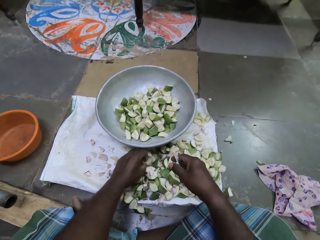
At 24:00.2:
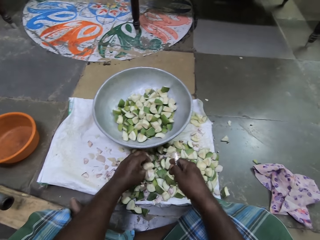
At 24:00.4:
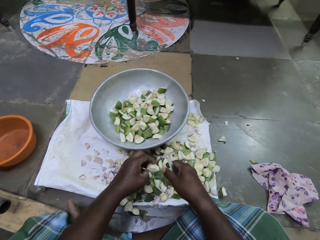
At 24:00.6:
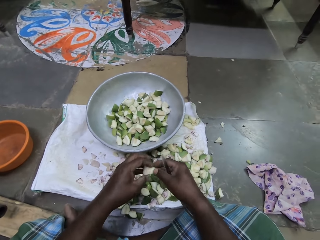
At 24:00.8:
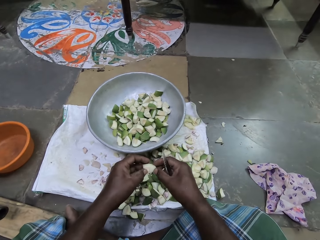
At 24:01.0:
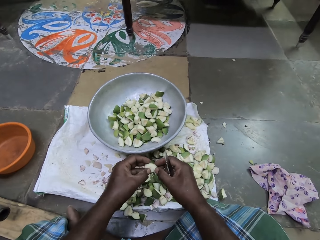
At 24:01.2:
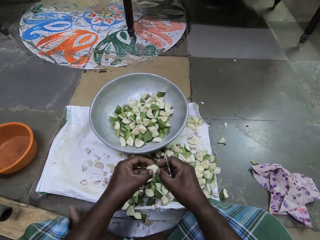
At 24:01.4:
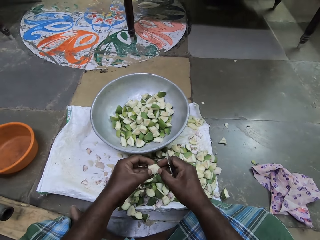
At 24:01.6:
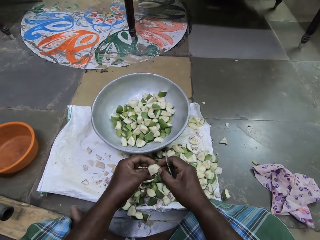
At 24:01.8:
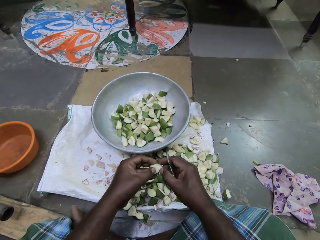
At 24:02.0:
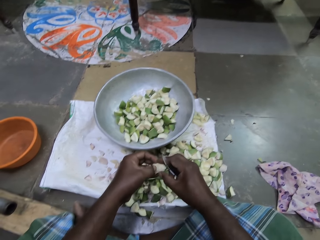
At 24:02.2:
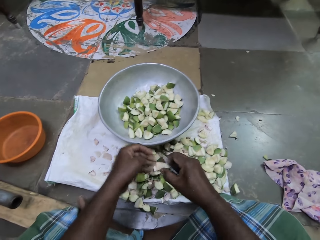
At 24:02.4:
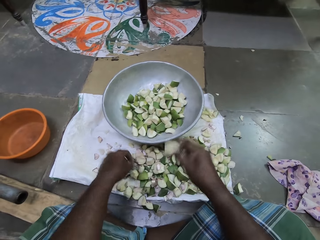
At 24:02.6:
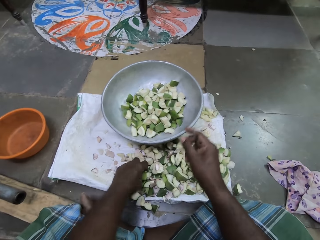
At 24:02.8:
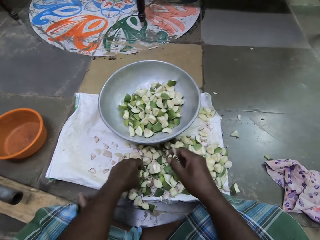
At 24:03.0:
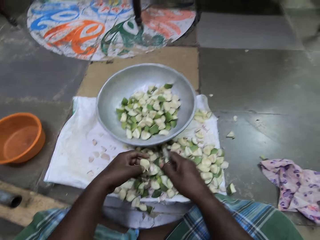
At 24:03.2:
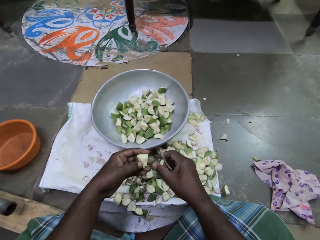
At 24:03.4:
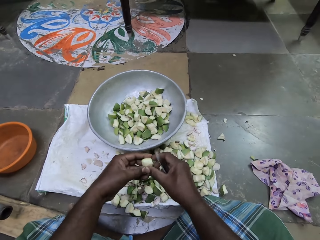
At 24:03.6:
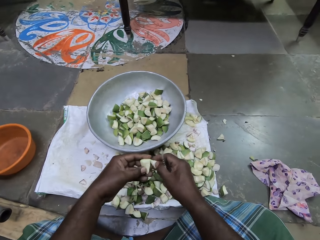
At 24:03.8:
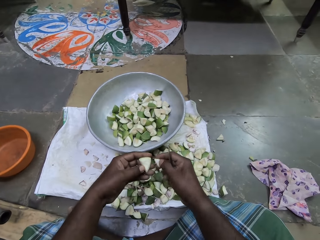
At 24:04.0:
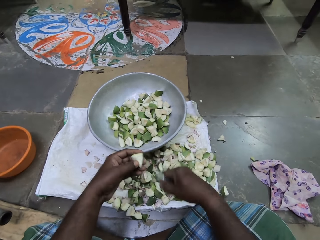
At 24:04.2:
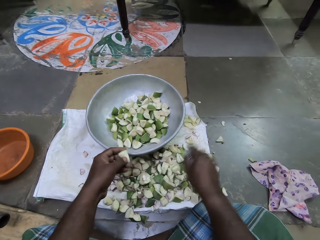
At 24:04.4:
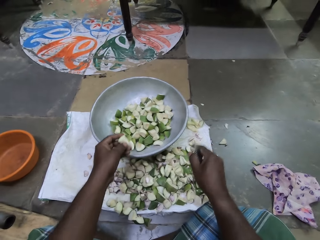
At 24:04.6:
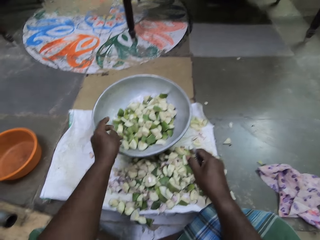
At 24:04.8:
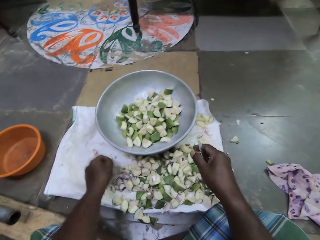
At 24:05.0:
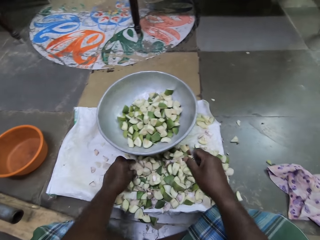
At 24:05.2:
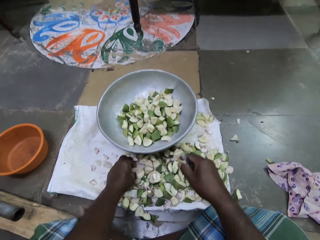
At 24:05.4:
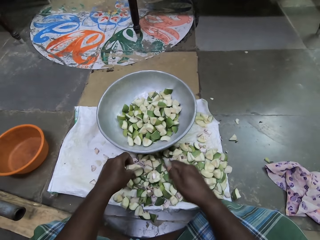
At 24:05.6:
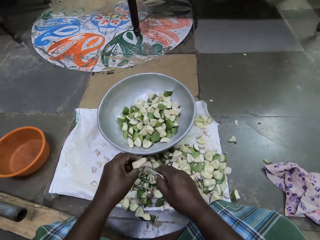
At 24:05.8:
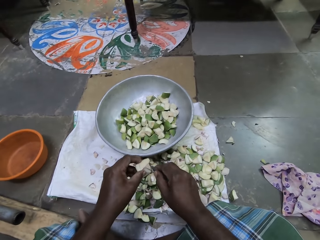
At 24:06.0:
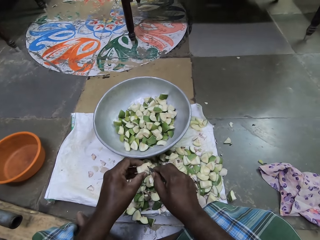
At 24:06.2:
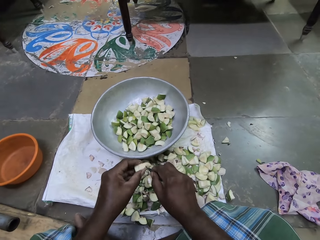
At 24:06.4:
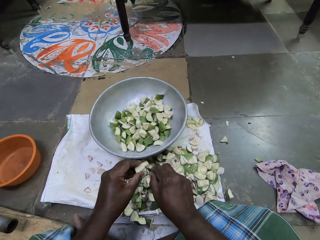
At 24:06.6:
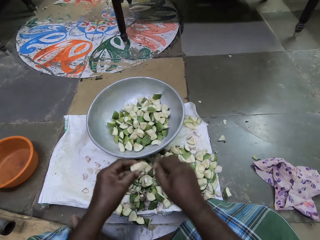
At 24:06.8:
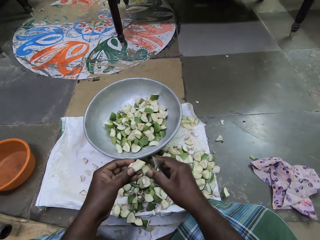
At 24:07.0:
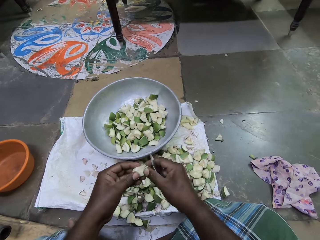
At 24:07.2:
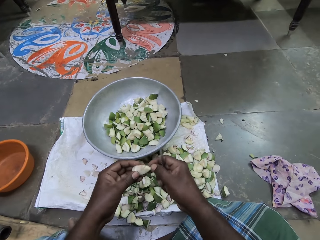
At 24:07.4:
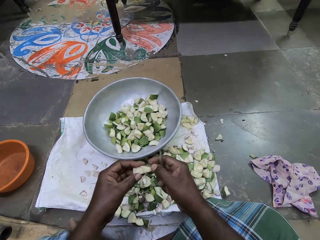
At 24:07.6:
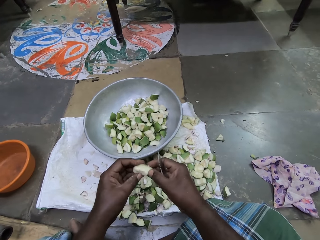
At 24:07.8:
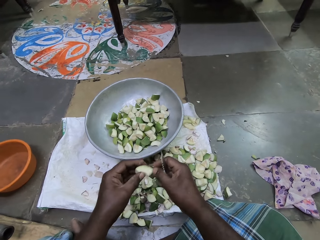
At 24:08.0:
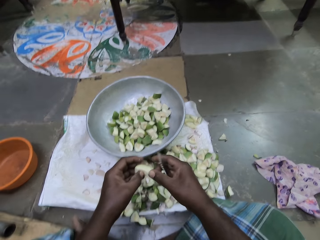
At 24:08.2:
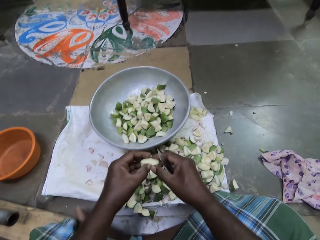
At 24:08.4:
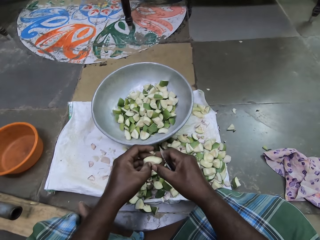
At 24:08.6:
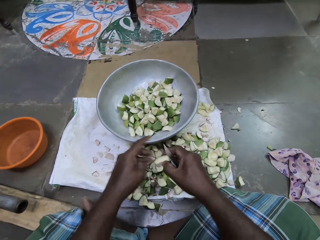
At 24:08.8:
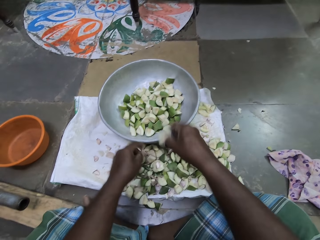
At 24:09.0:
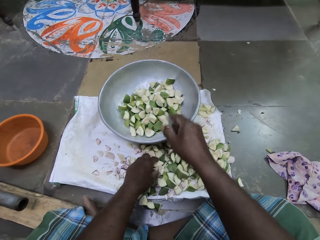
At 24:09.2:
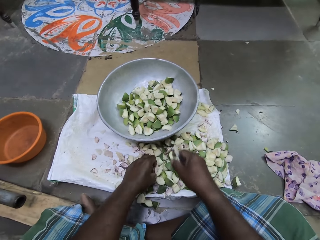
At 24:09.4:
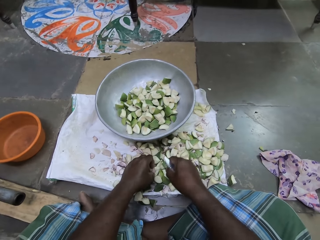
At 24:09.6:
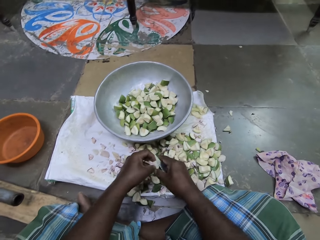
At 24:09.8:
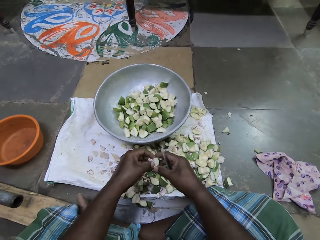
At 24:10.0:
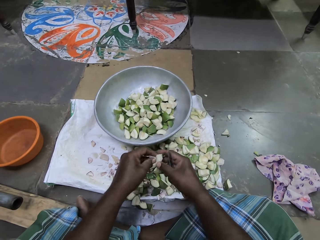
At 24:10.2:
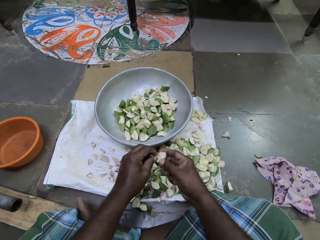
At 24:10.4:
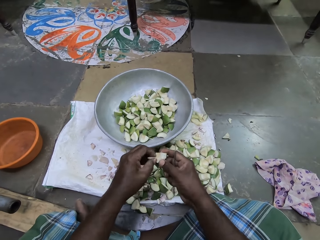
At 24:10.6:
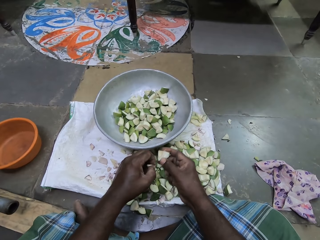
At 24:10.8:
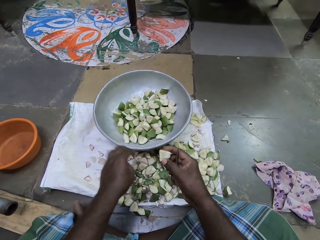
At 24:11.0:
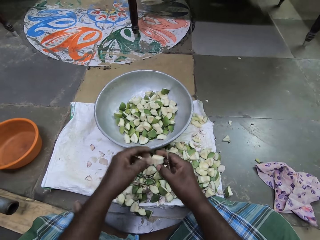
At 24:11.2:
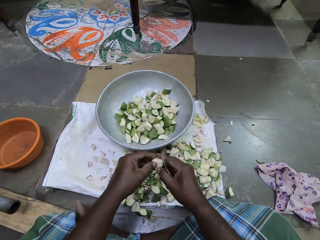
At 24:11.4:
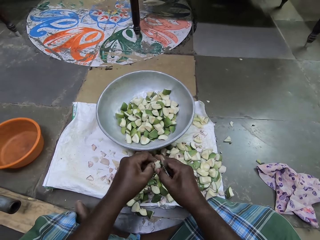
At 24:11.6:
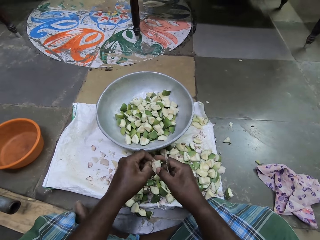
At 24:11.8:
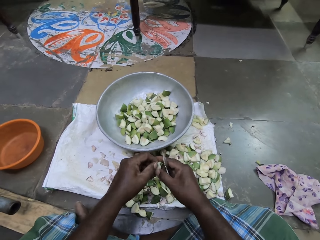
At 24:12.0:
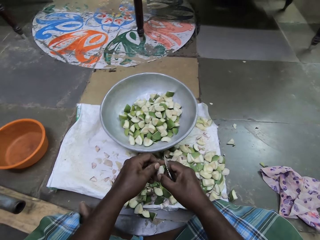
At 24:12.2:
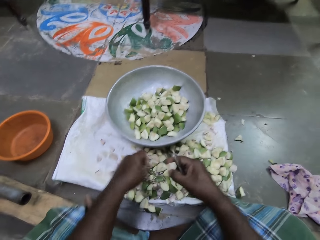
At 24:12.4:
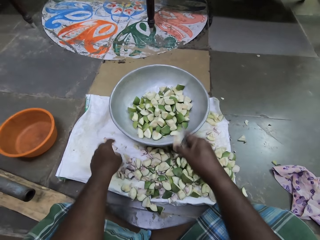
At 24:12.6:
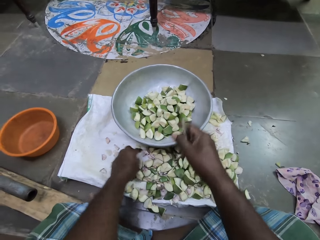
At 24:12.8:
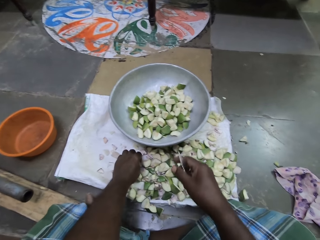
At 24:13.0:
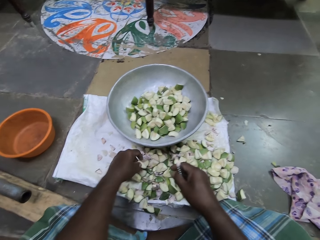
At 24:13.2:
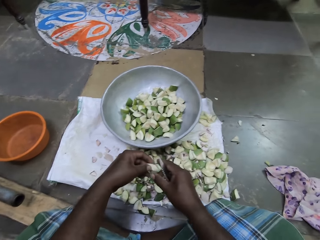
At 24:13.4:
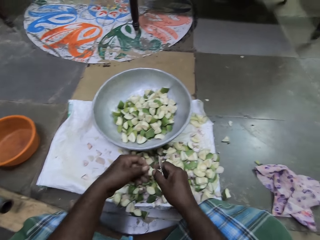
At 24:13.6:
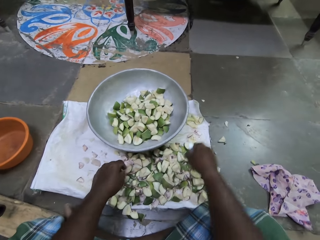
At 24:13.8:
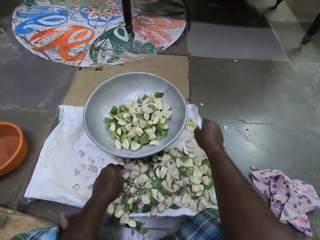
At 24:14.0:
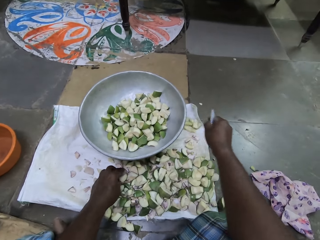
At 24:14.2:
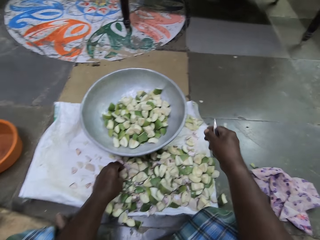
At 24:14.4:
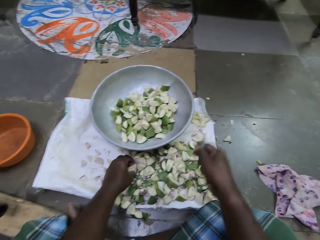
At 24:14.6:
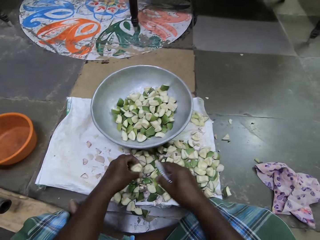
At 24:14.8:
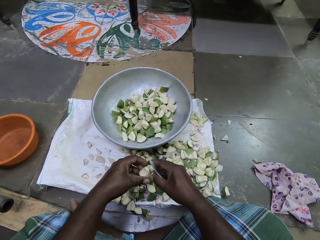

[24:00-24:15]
The camera wearer picks an apple slice or piece of fruit from the cloth on the floor with her left hand. She cleans the apple slice with both hands. She scratches the piece of fruit. She drops the apple slice in the bowl on the floor with her left hand. She picks an apple slice from the cloth on the floor with her left hand. She deseeds the apple slice with both hands. She scratches the piece of fruit. She drops the seed on the cloth on the floor with her left hand. She drops the apple slice in the bowl on the floor with her left hand. She picks an apple slice from the cloth on the floor with her left hand. She cleans the apple slice in her left hand with the knife in her right hand. She scratches the piece of fruit. She passes the apple slice from her left hand to her right hand. She drops the apple slice in the bowl on the floor with her right hand. She picks an apple slice from the cloth on the floor with her left hand. She deseeds the apple slice with both hands. She scratches the piece of fruit. She drops the seed on the cloth on the floor with her left hand. She drops the apple slice in the bowl on the floor with her right hand. She picks an apple slice from the cloth on the floor with her left hand. She passes the apple slice from her left hand to her right hand. She drops the apple slice on the cloth on the floor with her right hand. She cleans the apple slice with both hands.

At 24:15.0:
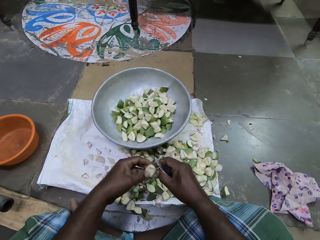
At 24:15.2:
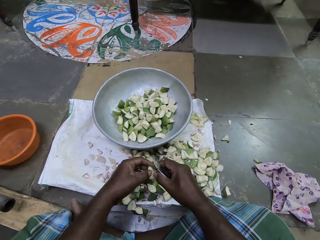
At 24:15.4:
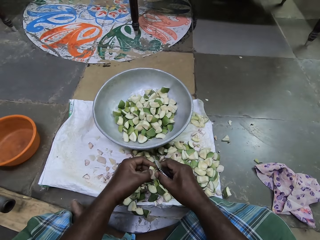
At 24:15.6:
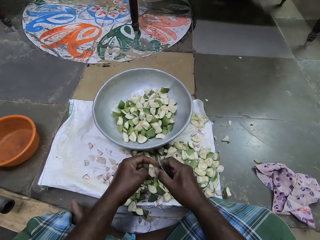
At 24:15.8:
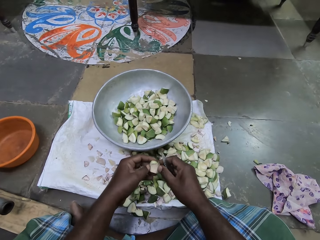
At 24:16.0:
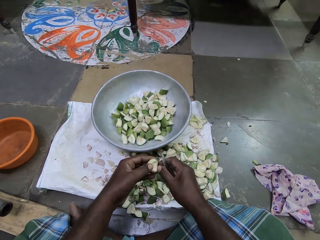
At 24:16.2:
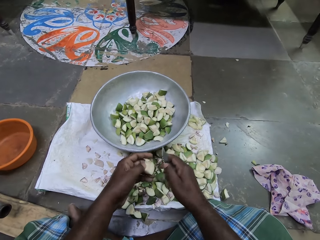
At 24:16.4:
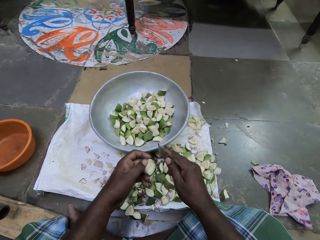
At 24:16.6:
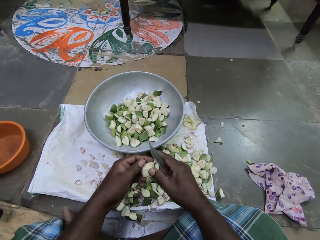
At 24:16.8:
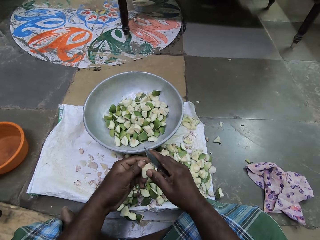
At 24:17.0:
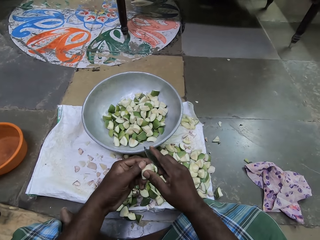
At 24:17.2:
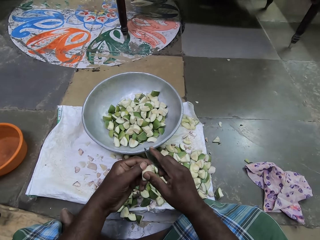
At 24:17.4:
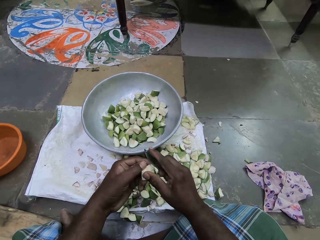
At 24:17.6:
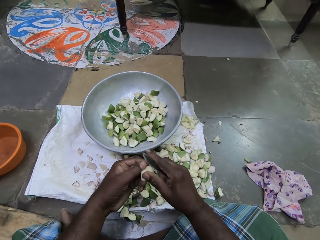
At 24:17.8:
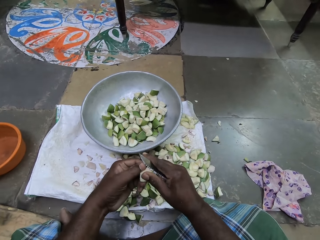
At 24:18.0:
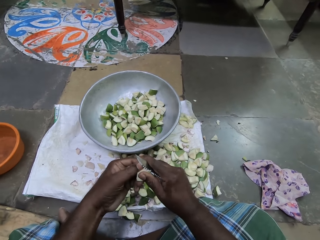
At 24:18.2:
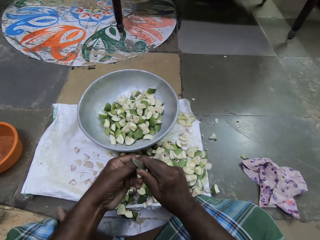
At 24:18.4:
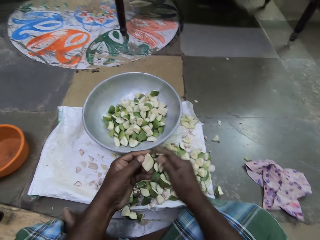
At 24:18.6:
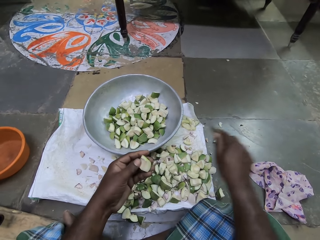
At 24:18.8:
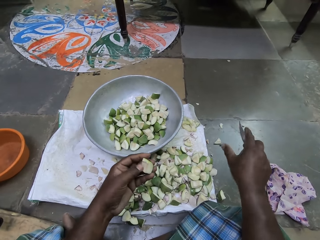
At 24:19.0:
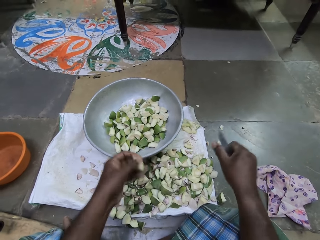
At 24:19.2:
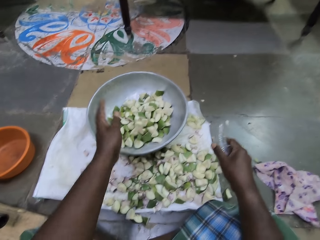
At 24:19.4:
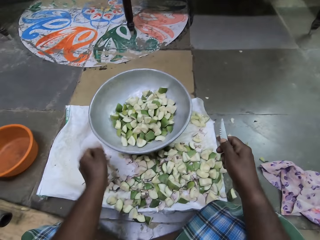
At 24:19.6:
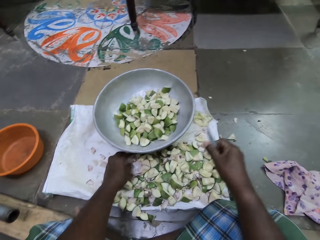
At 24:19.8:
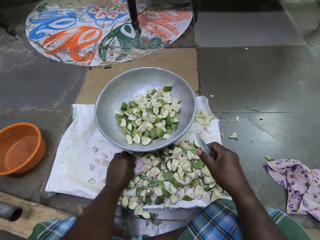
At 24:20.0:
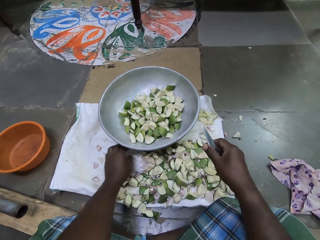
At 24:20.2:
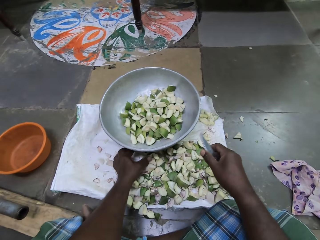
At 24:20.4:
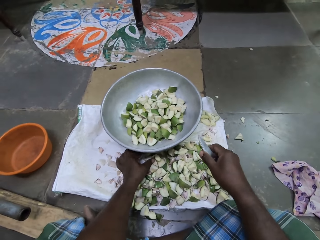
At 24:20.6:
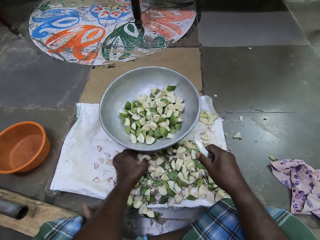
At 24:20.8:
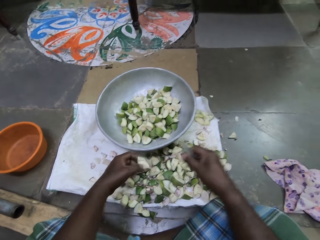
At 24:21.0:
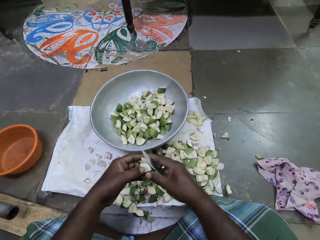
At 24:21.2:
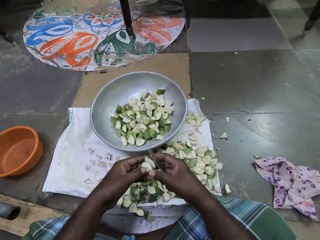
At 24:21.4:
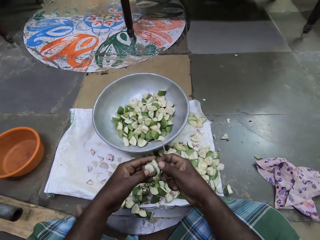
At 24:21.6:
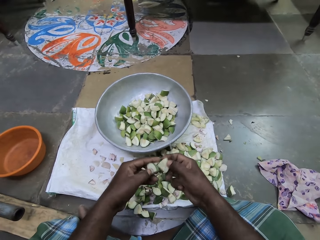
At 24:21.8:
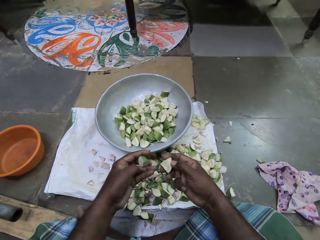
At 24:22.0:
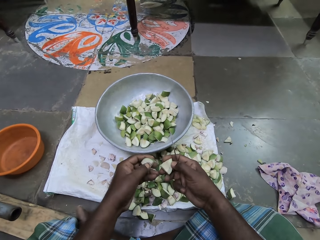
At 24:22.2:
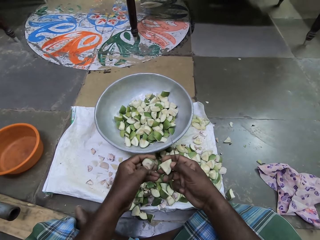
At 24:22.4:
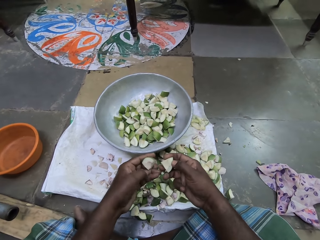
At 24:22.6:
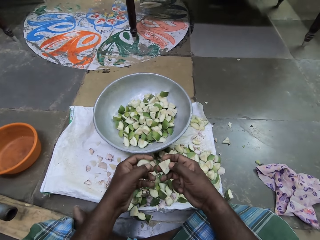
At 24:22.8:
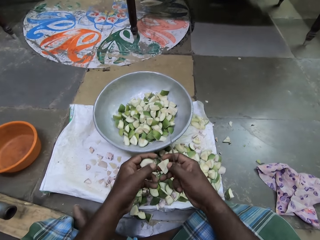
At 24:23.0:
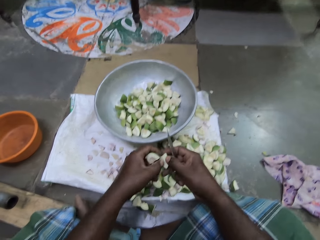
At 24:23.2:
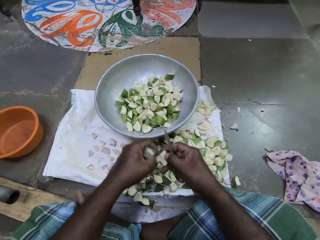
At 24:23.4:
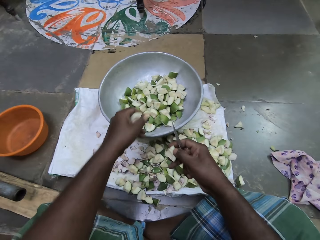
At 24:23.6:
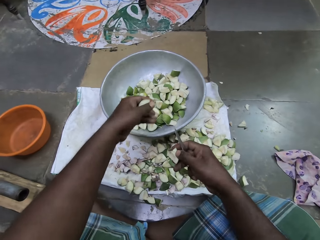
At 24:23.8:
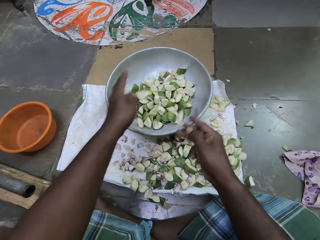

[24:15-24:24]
The camera wearer scratches the piece of fruit. She cuts the apple slice in her left hand with the knife in her right hand. She drops the apple cut on the knife on the floor with her right hand. She drops the apple slice in the bowl on the floor with her left hand. She moves seeds on the cloth on the floor with her left hand. She picks apple slices from the cloth on the floor with her left hand. She passes an apple slice from her left hand to her right hand. She cleans the apple slices with both hands.
